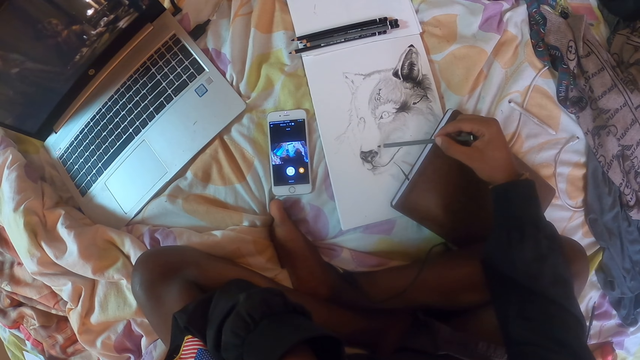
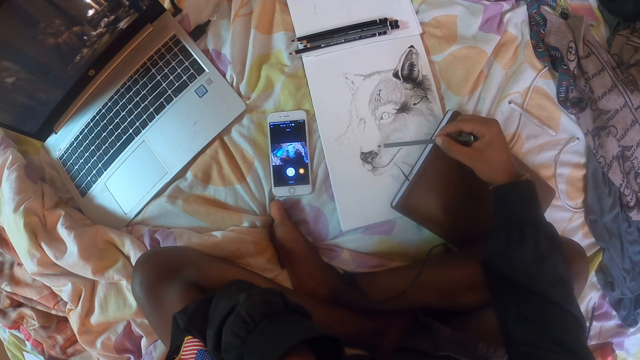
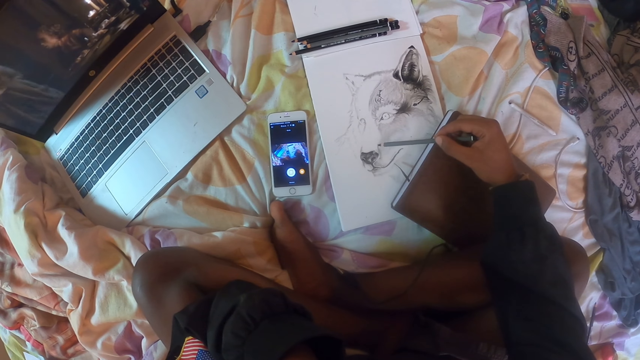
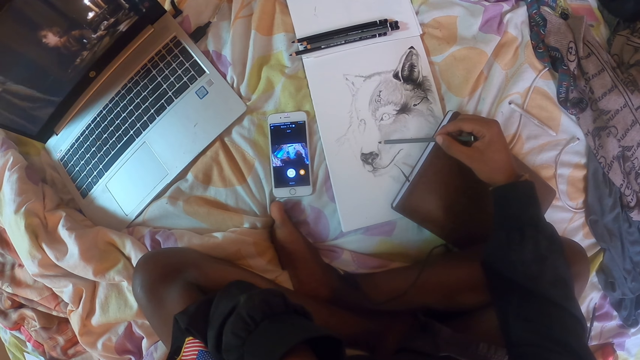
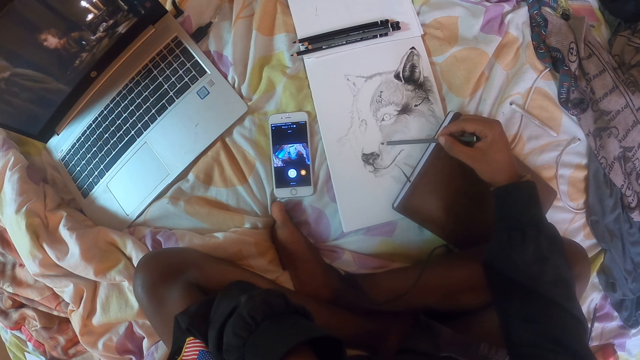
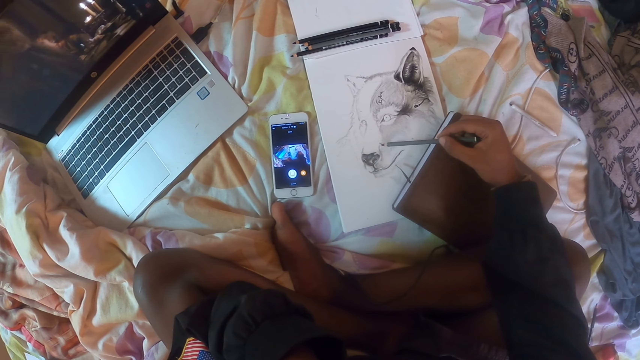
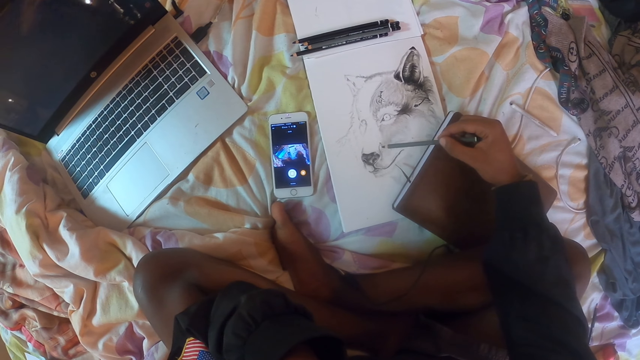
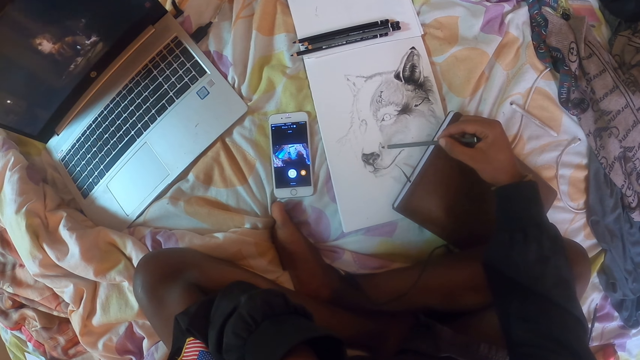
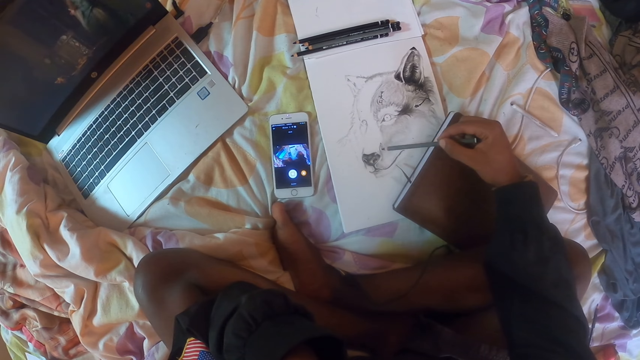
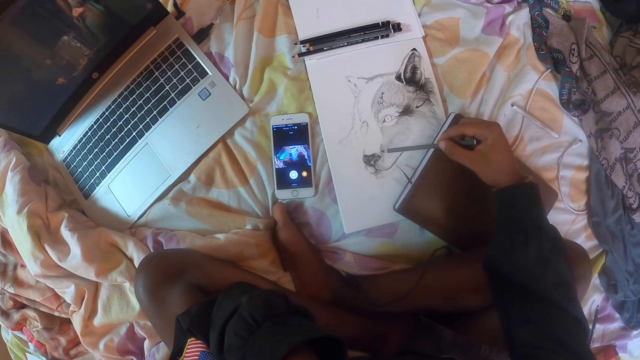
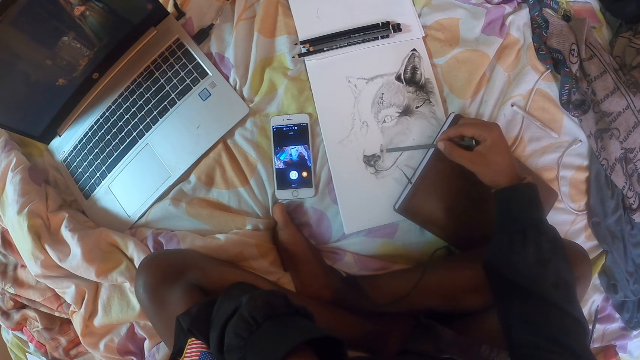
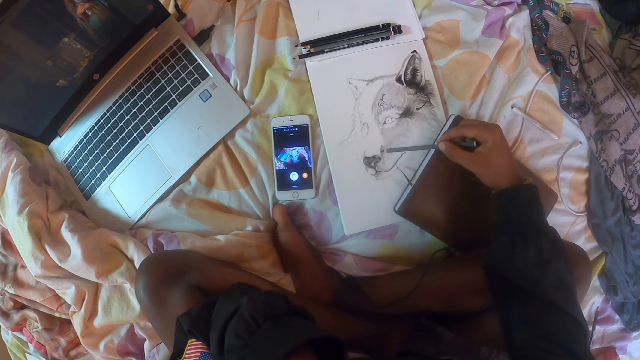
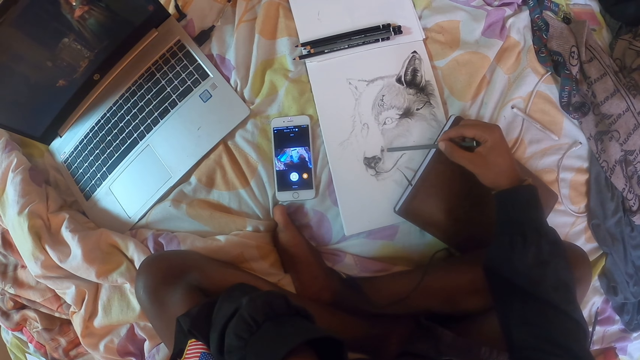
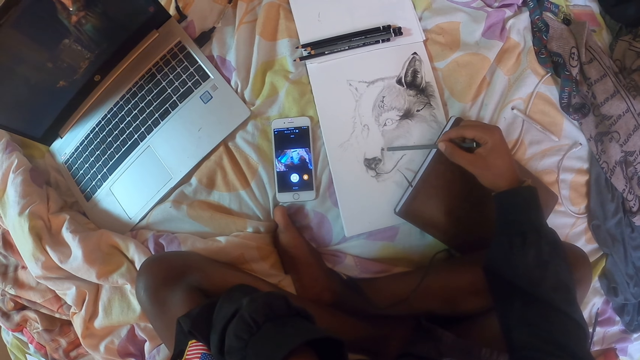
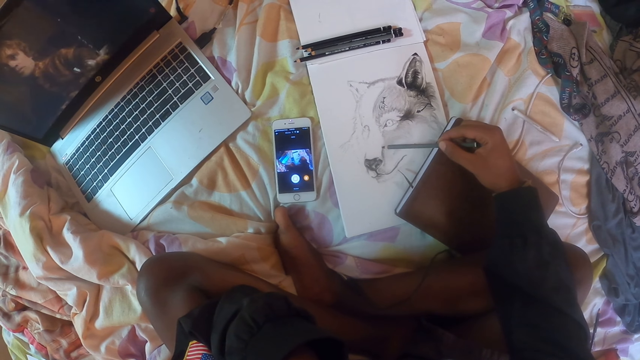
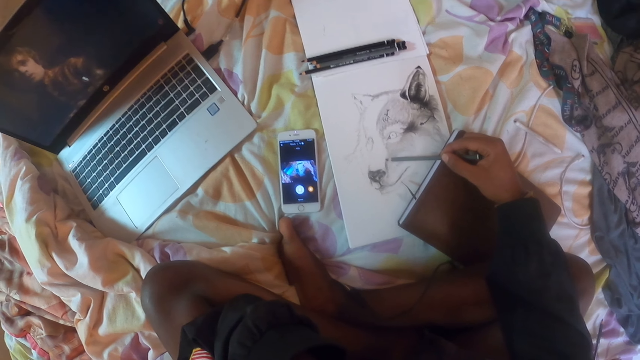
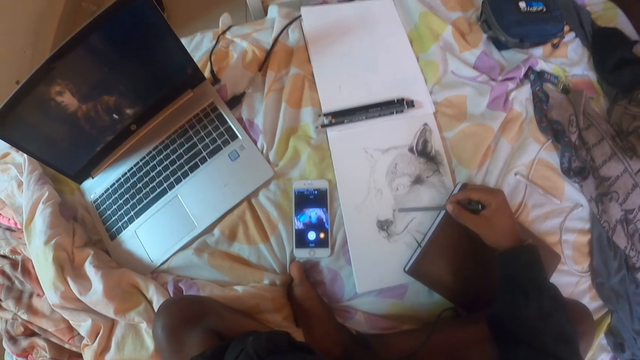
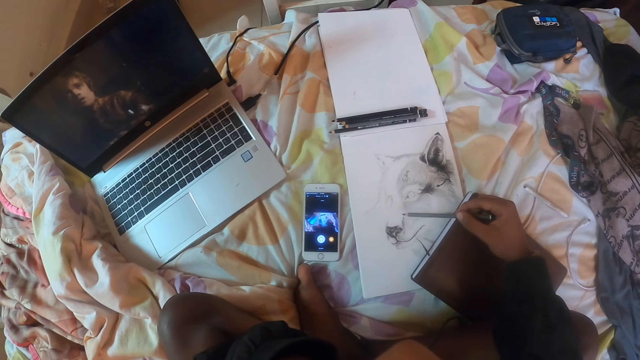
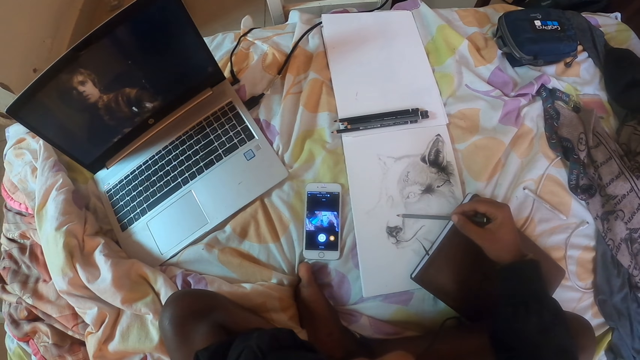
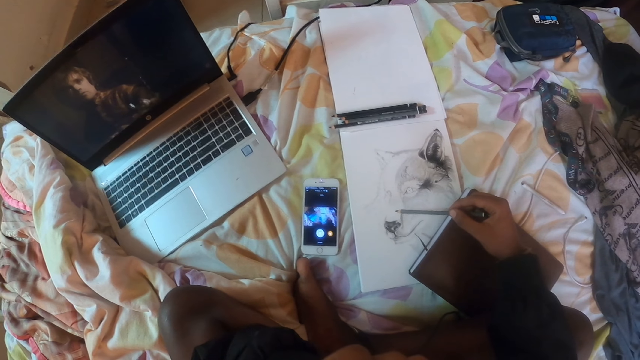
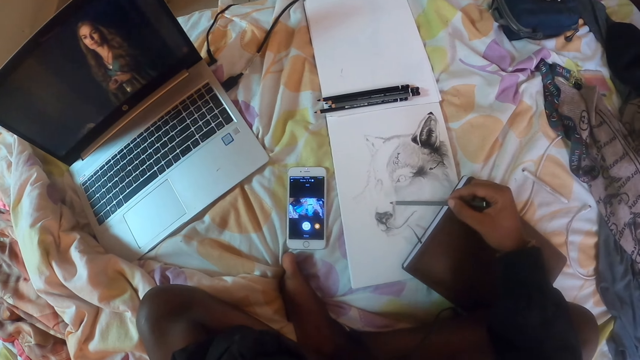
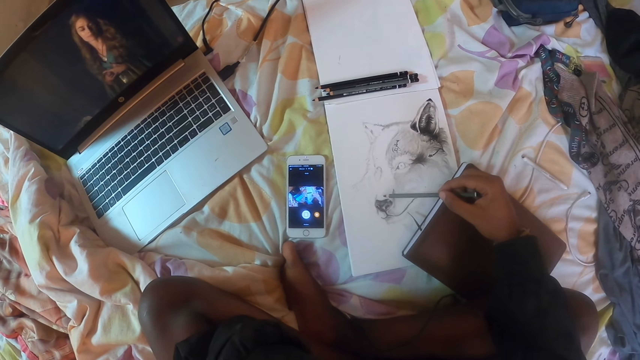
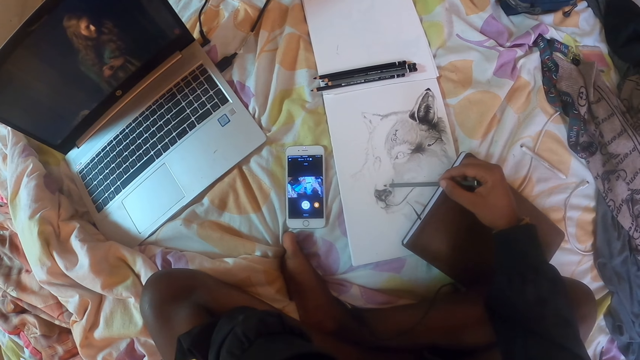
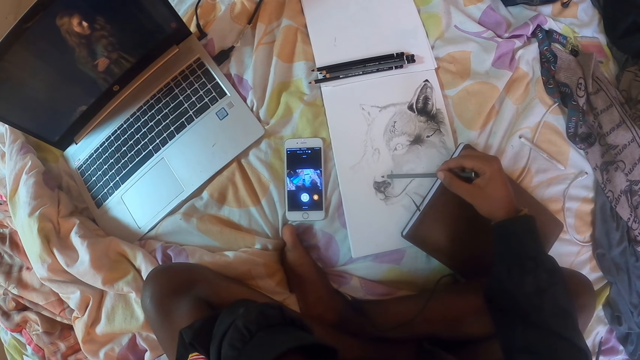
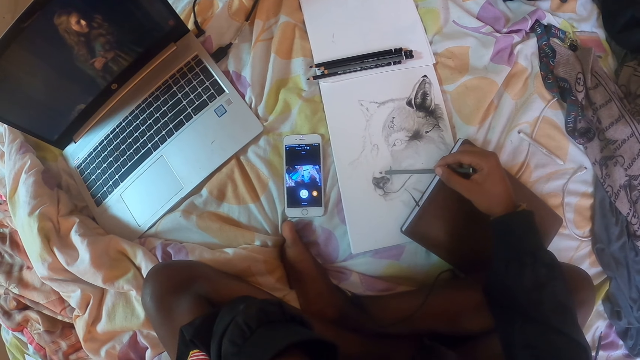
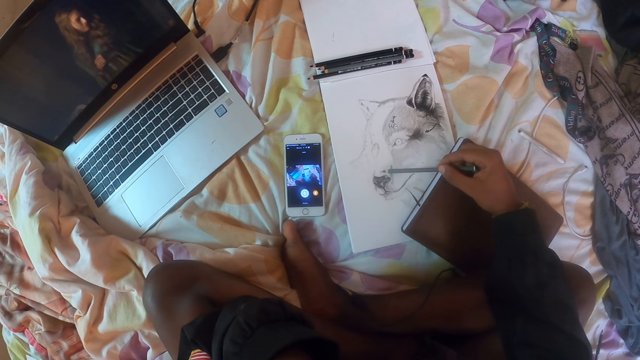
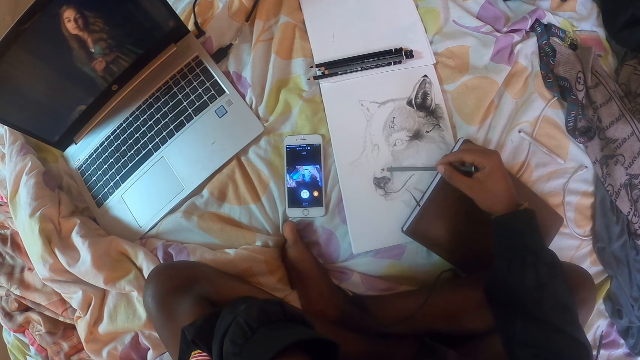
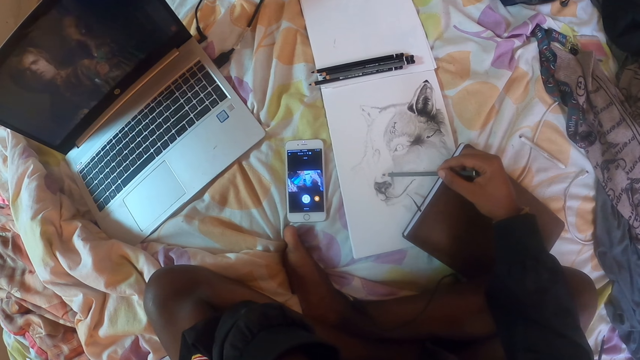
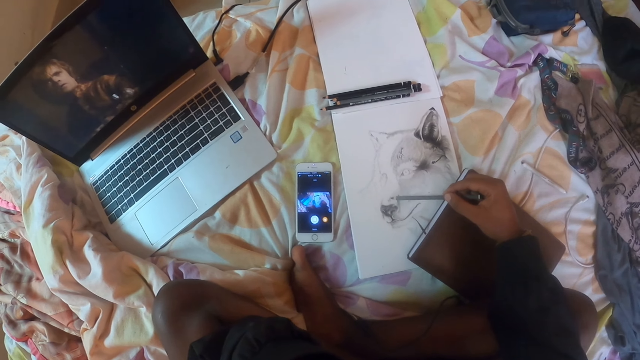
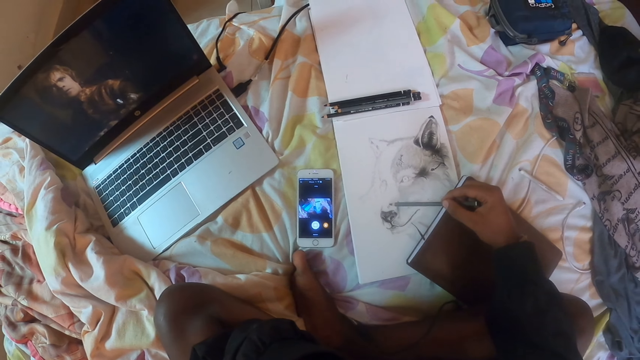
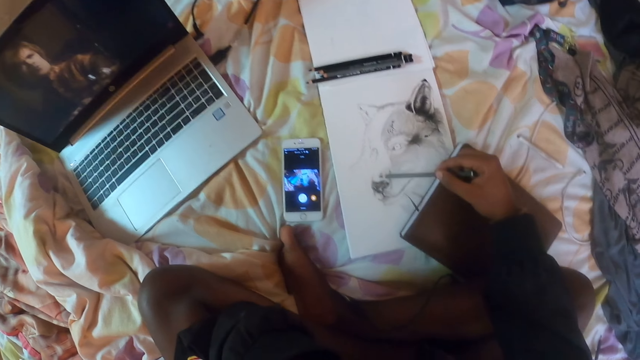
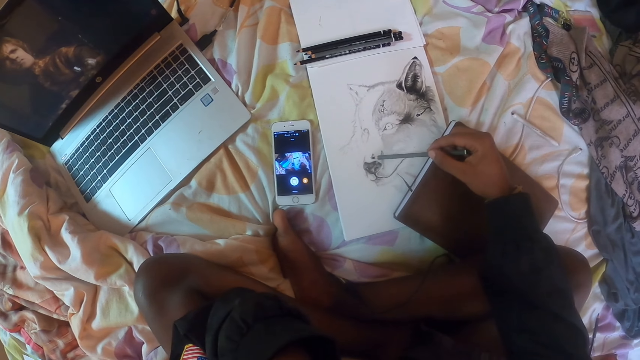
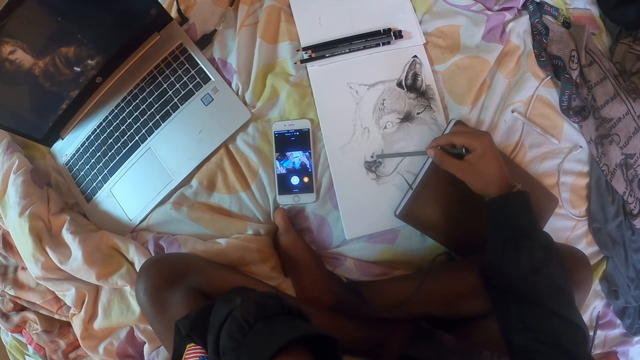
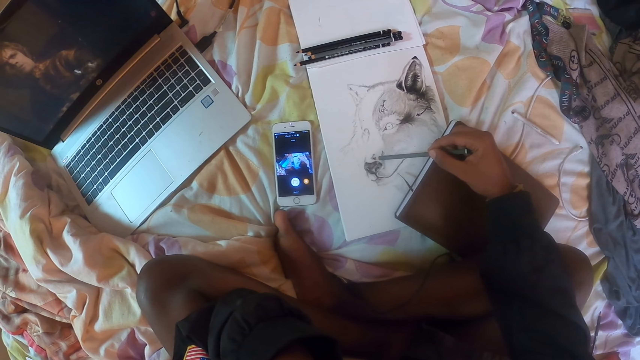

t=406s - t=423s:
The camera wearer draws the sketch with the pencil. They look at the laptop. They draw the sketch with the pencil.
